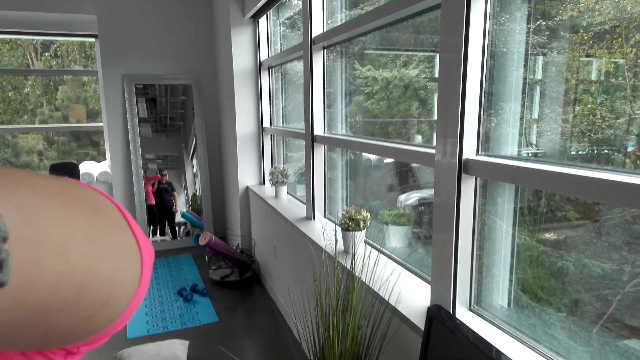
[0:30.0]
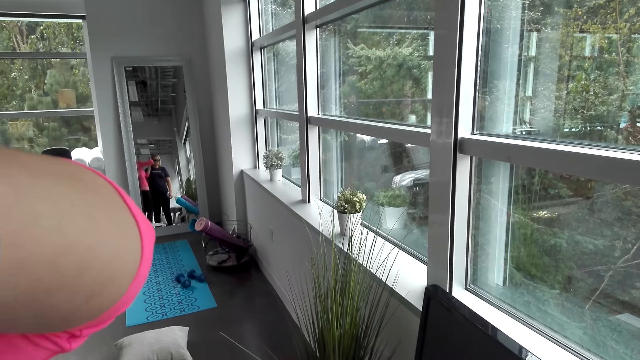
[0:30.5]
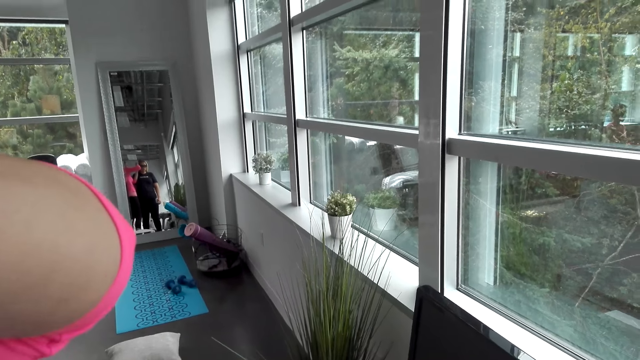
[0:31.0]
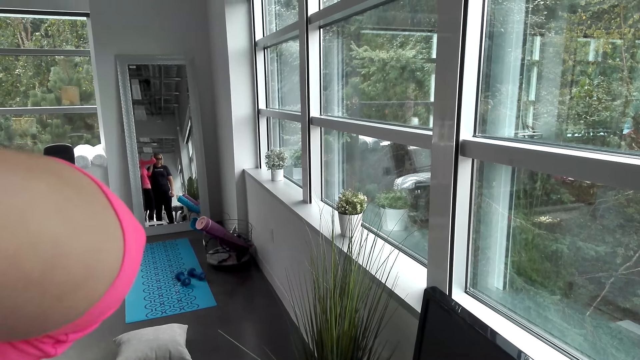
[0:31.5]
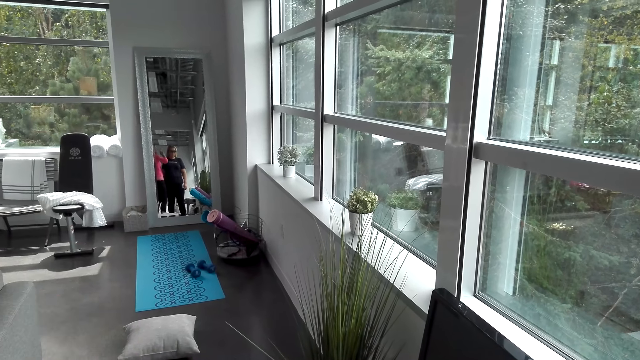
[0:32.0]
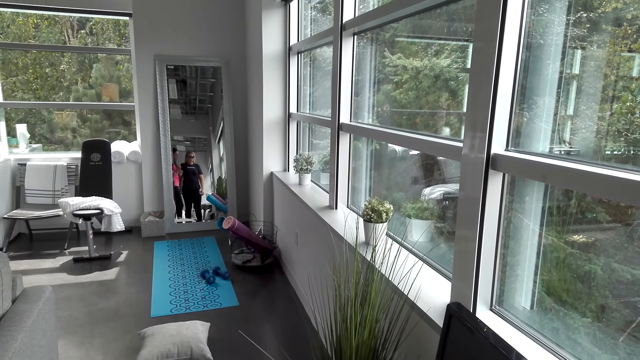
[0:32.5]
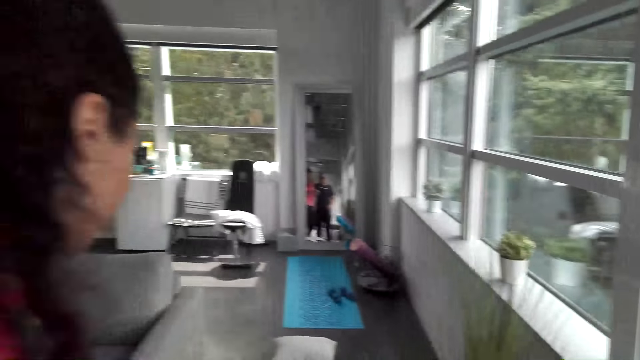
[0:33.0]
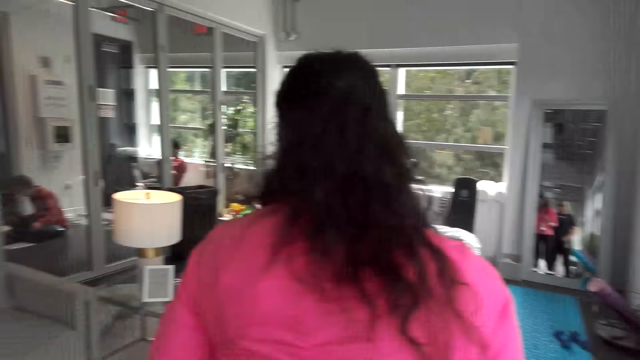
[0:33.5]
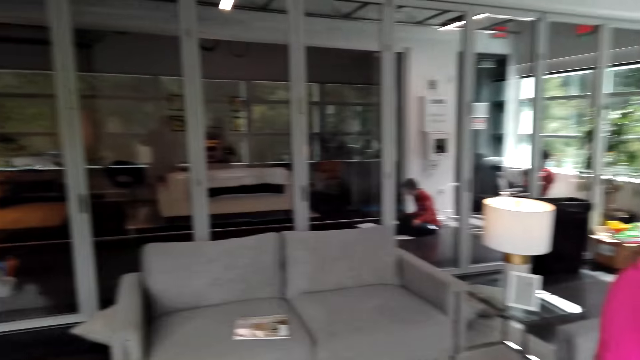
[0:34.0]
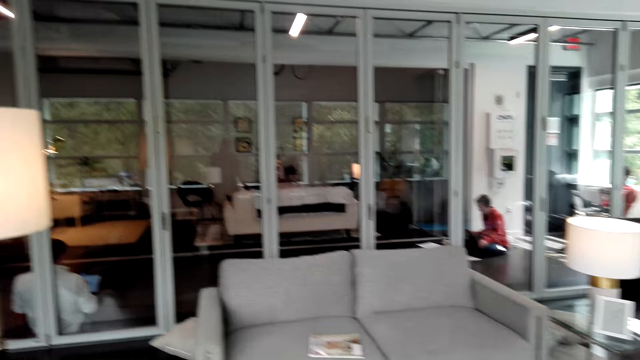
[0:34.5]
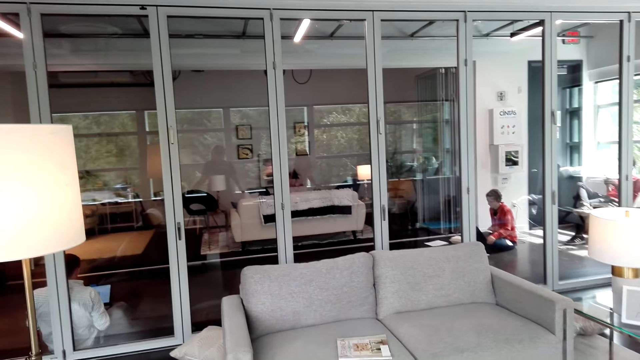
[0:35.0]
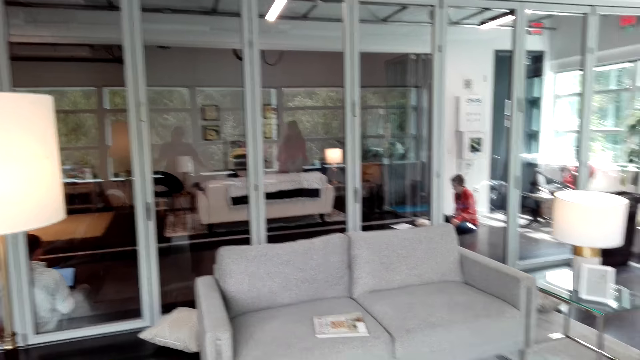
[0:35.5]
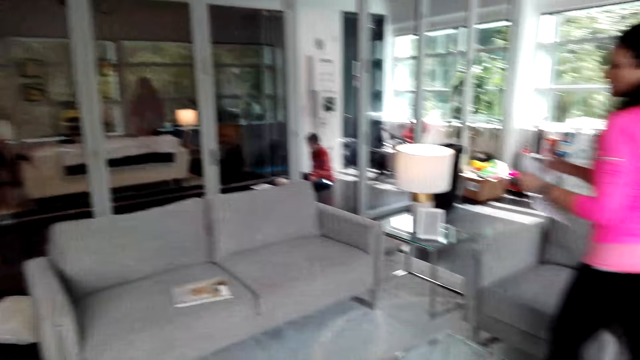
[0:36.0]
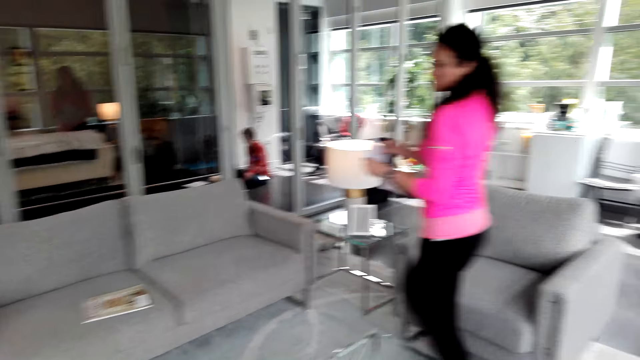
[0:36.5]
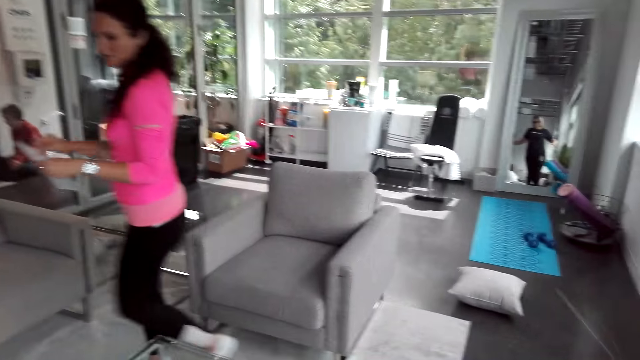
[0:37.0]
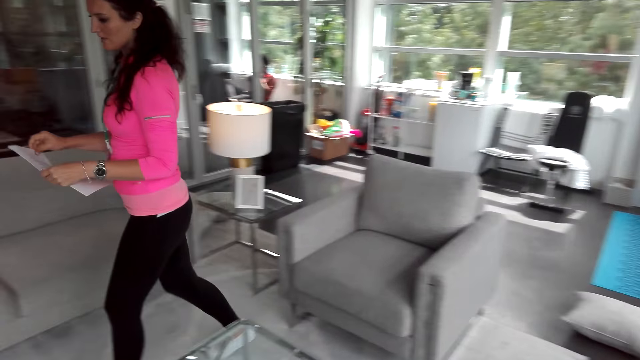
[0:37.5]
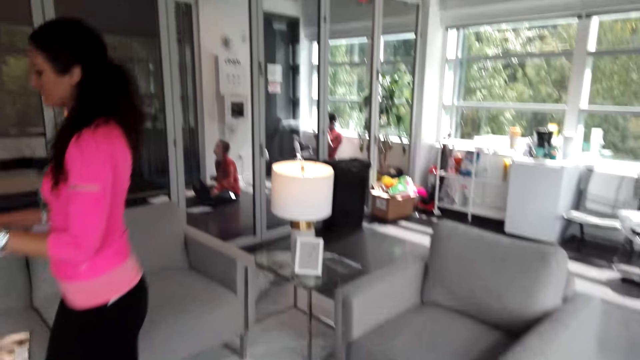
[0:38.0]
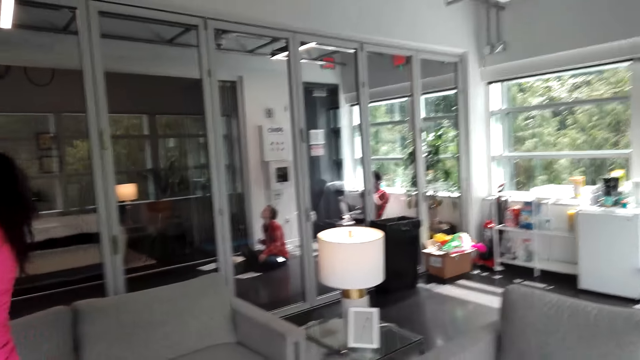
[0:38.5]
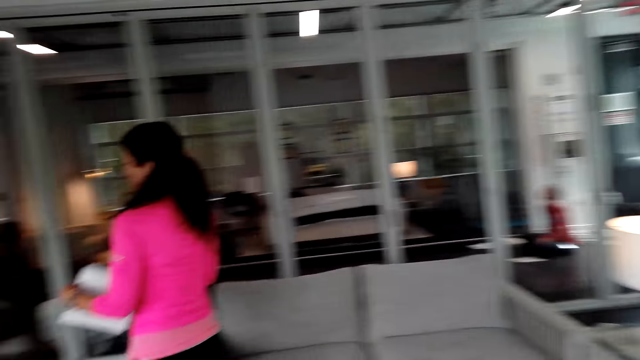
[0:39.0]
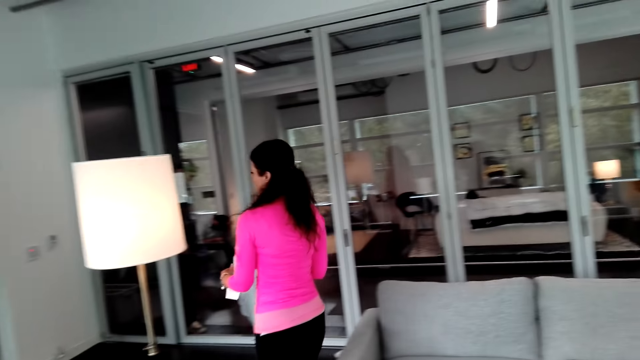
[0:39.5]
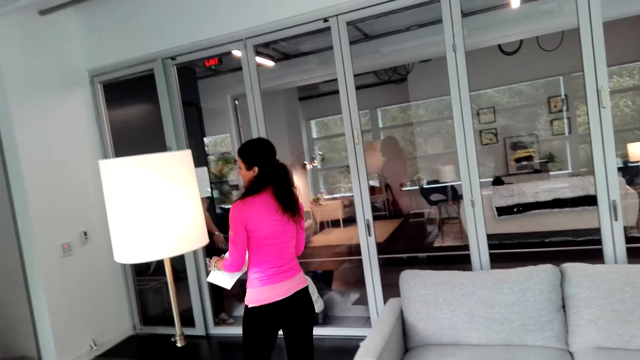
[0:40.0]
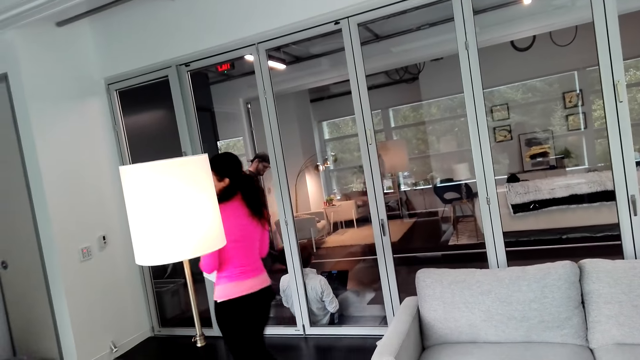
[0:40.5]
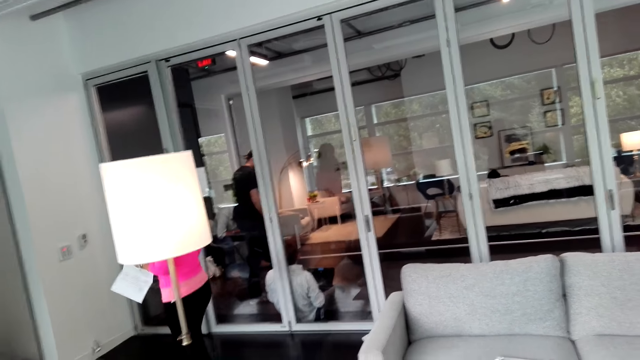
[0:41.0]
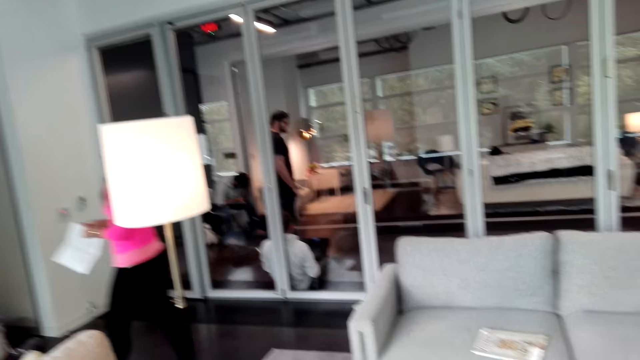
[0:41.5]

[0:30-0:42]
The camera wearer looks around the room.

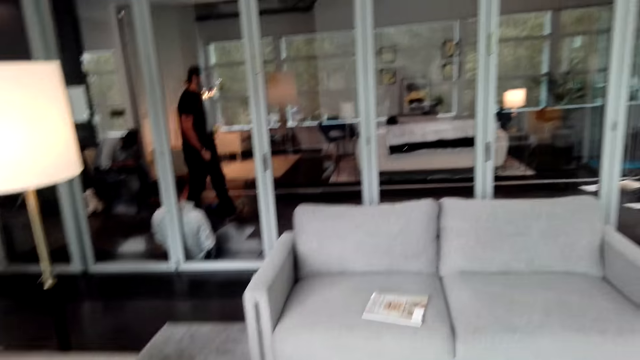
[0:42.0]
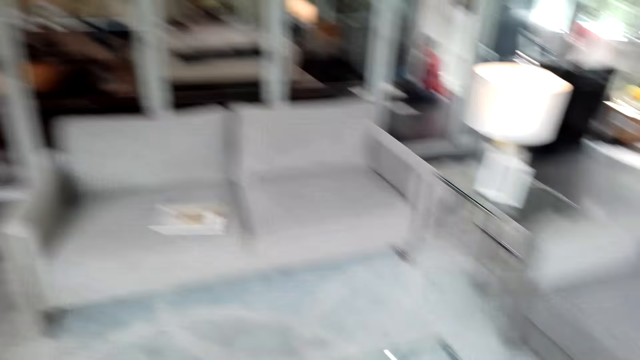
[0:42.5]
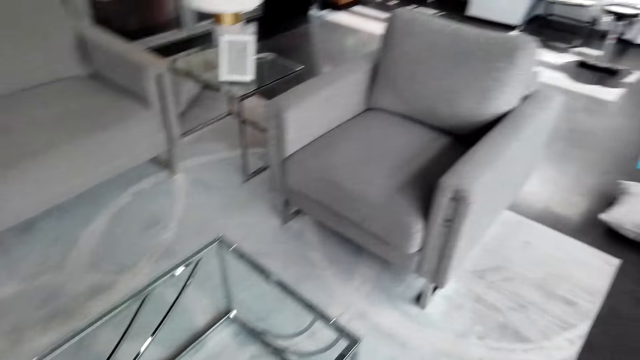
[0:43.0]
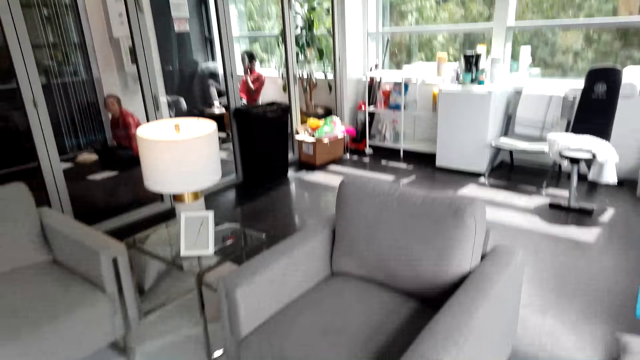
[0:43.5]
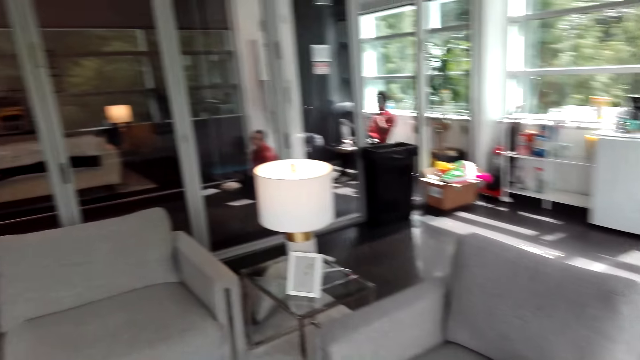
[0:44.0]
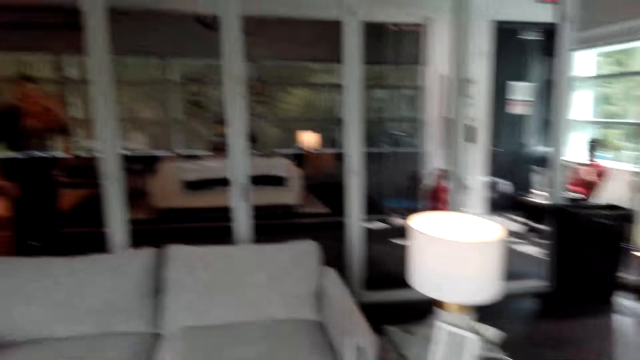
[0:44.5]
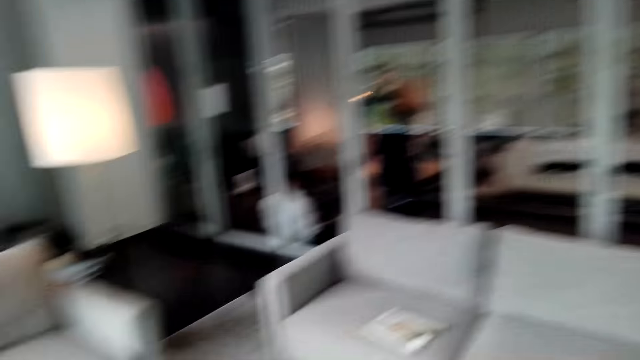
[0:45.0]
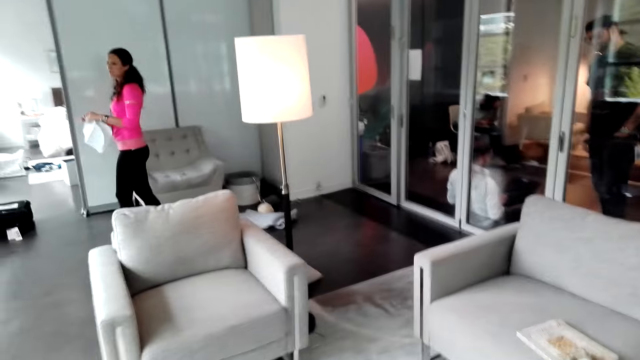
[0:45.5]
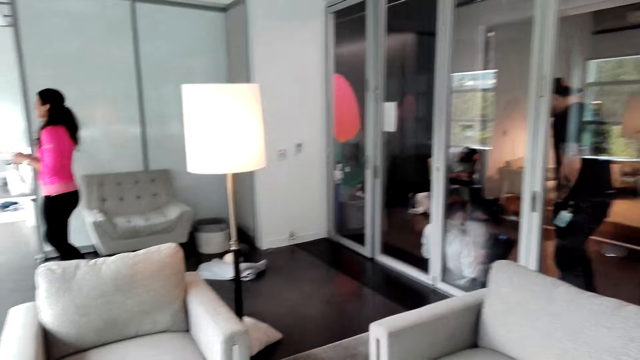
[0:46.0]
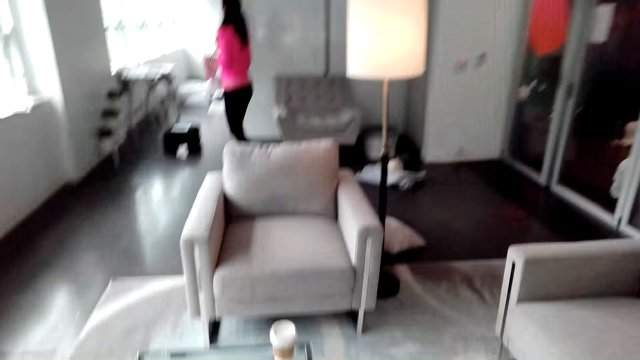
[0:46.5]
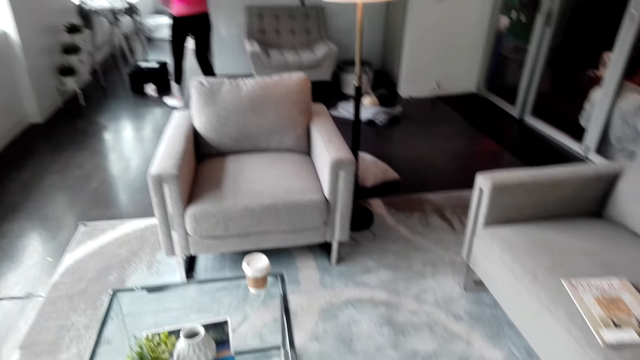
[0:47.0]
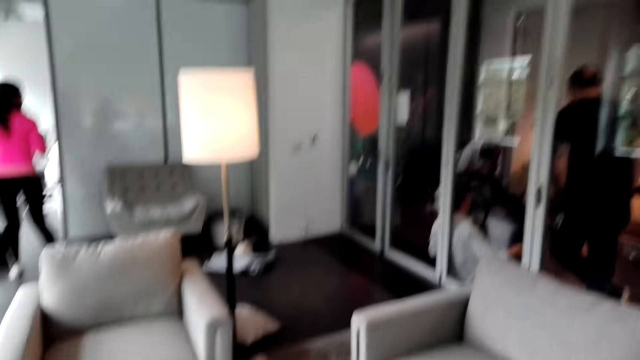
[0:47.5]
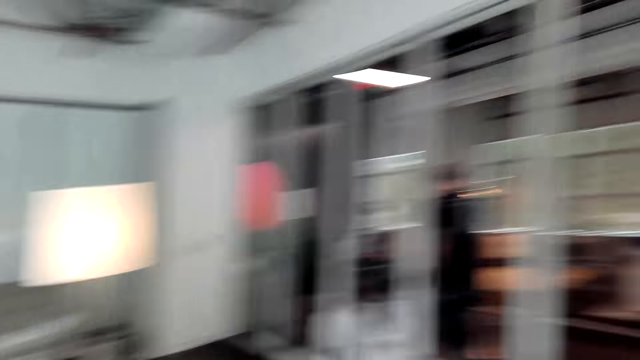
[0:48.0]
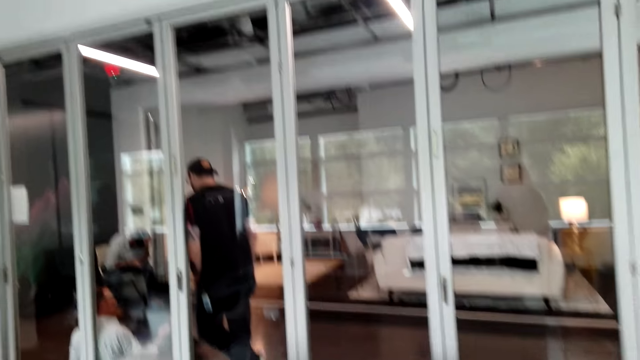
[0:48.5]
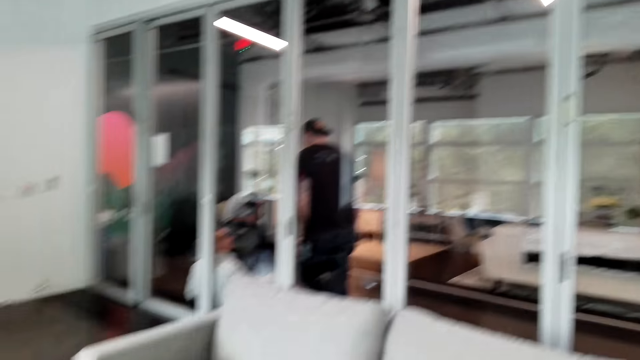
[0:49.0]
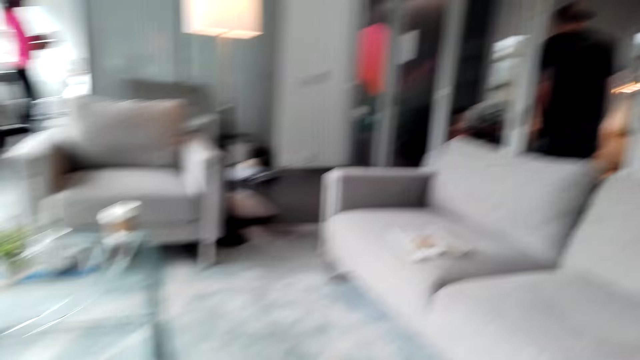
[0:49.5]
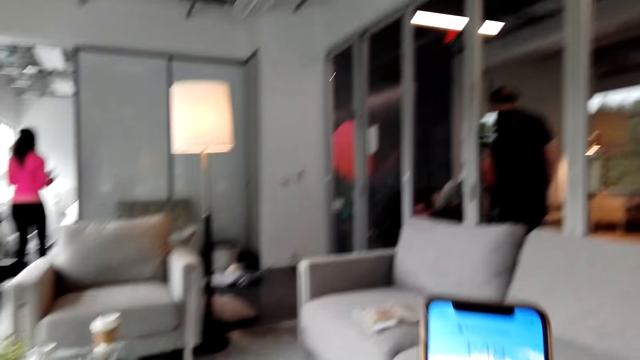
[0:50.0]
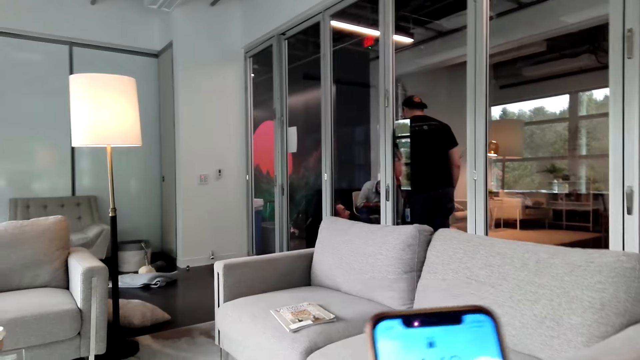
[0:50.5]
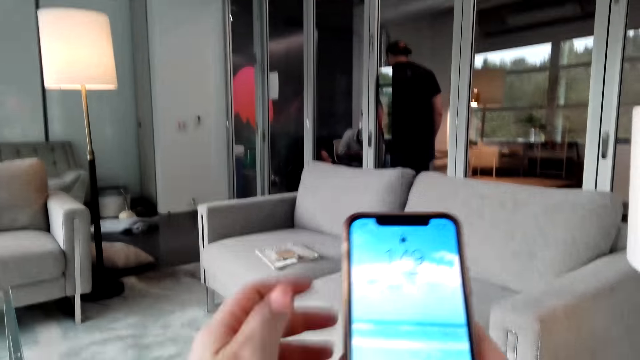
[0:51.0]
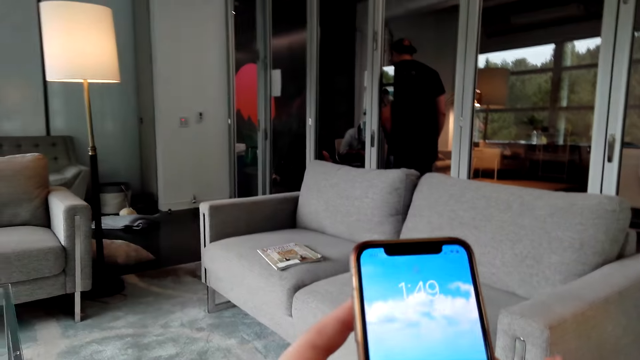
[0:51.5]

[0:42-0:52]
The camera wearer holds the phone. They go through the phone.
